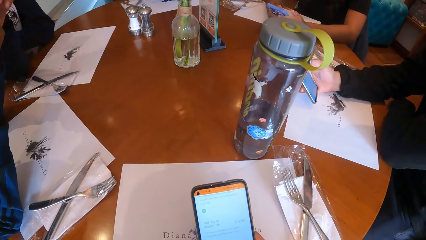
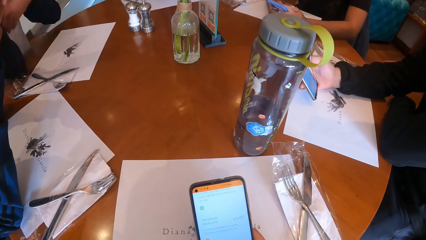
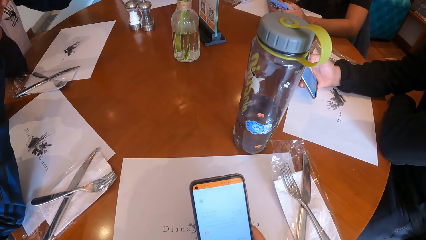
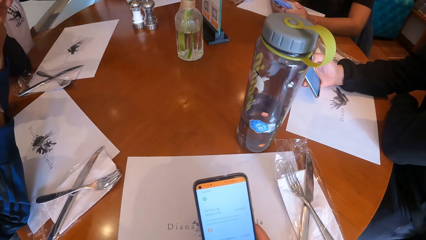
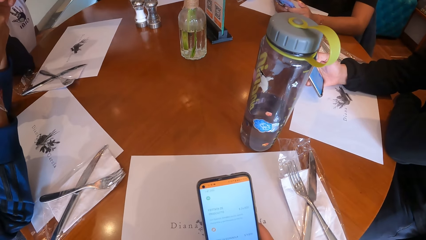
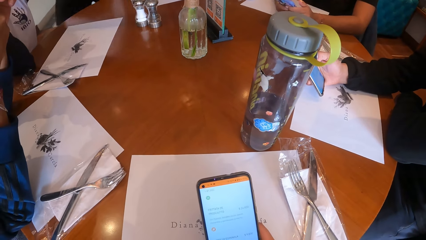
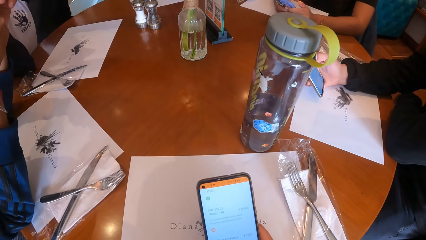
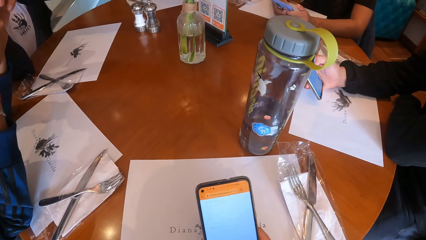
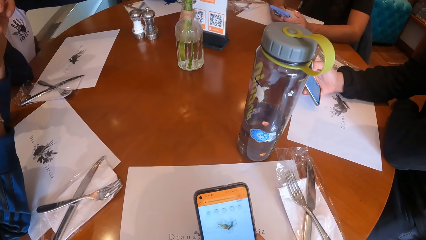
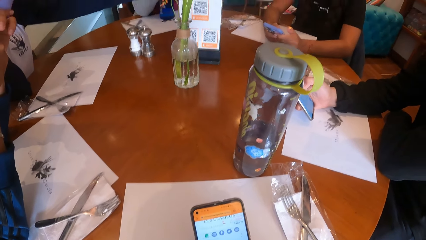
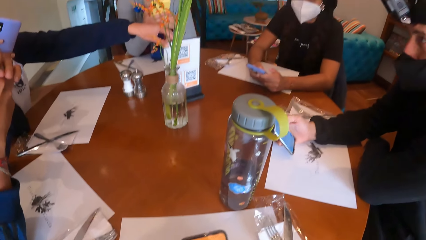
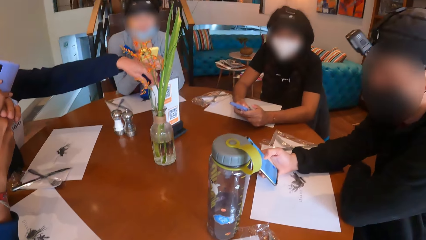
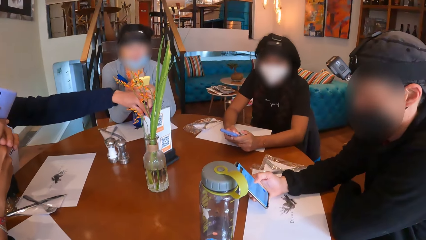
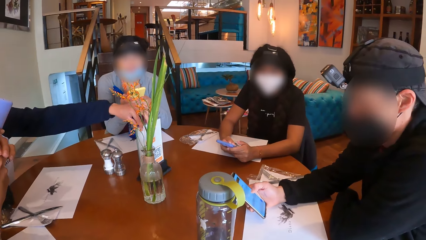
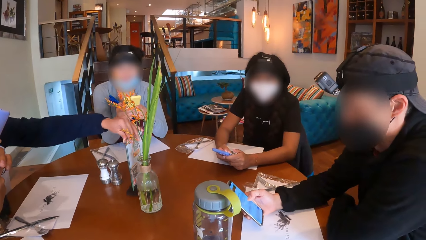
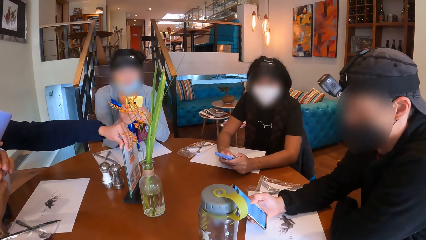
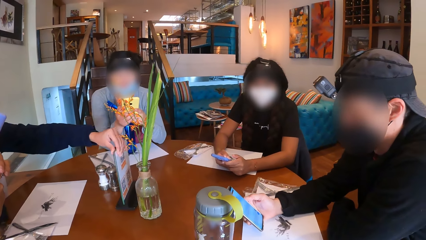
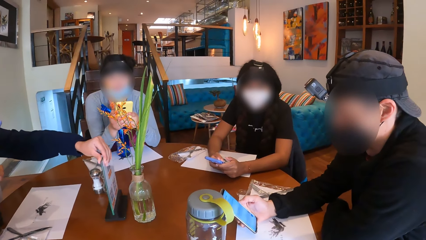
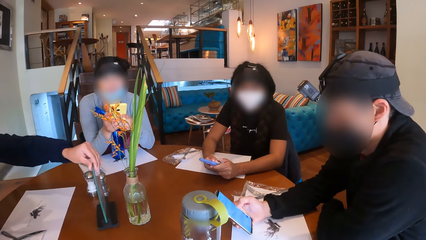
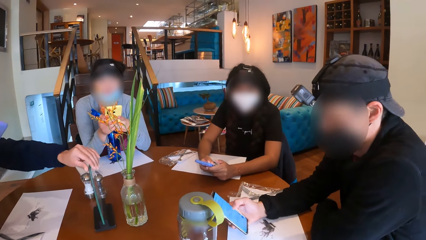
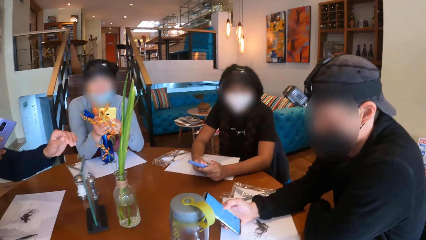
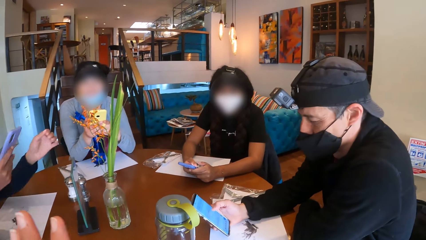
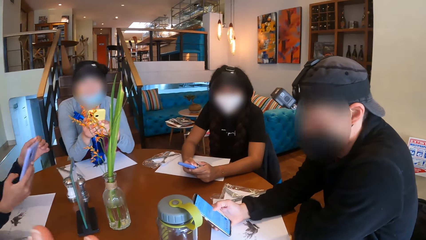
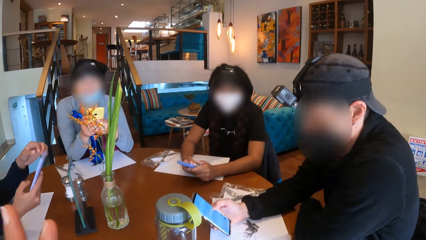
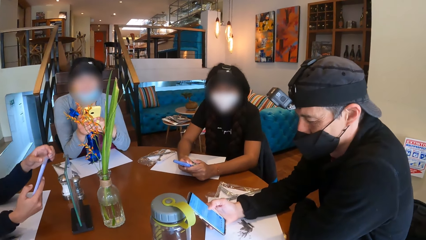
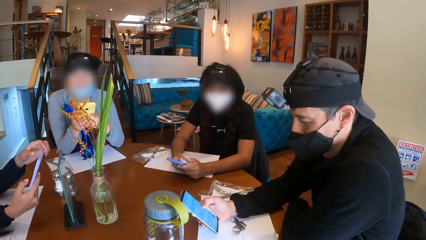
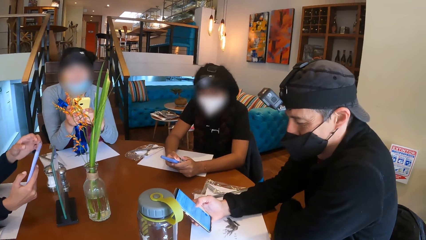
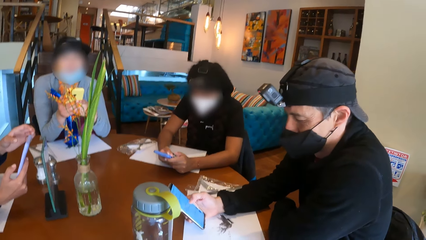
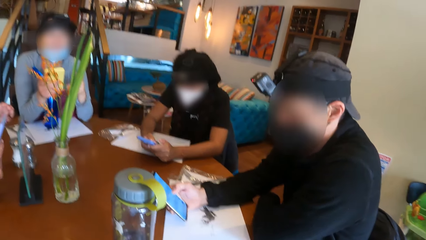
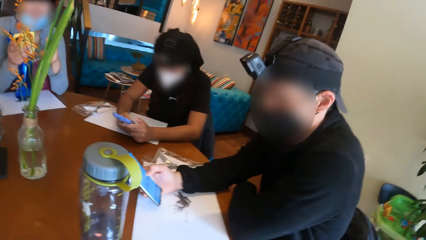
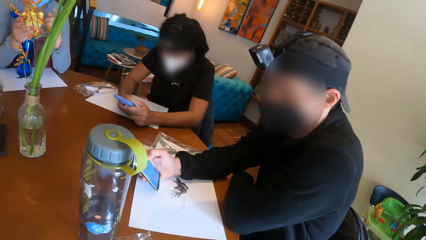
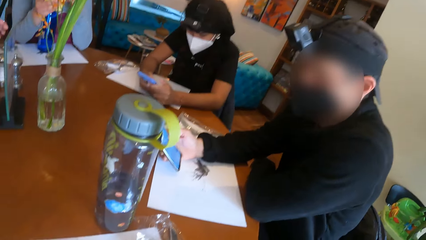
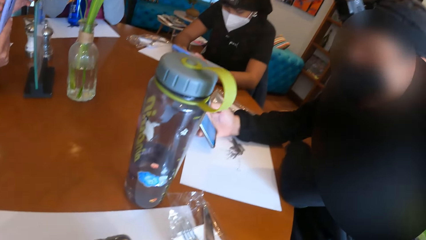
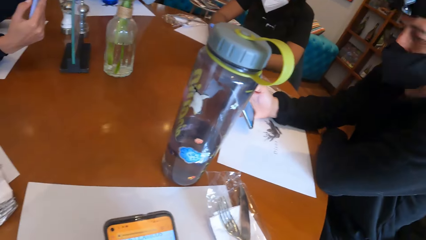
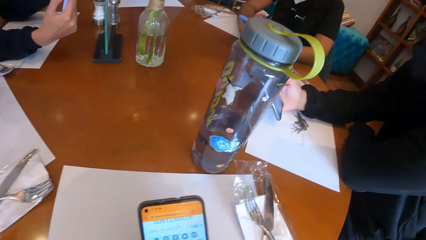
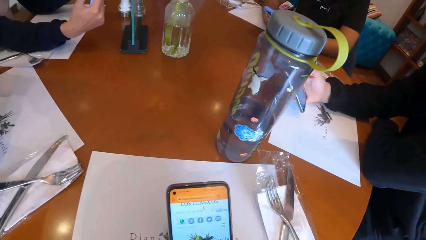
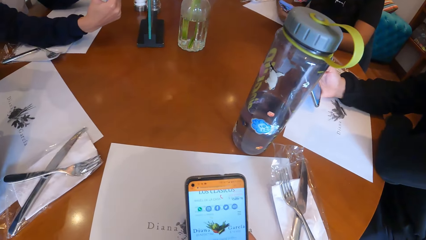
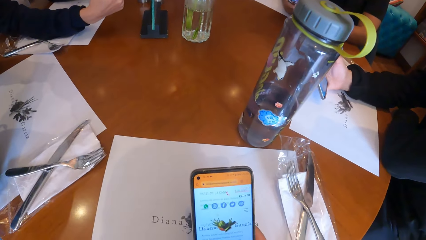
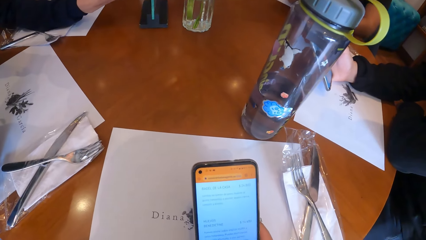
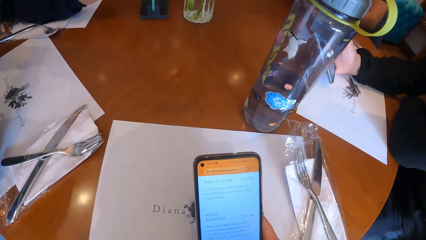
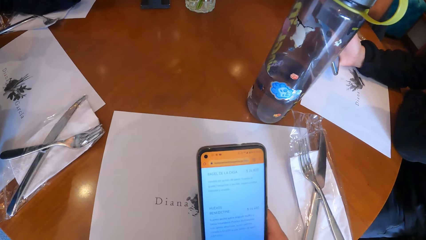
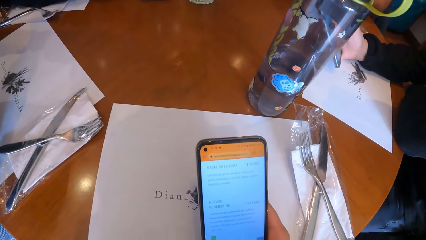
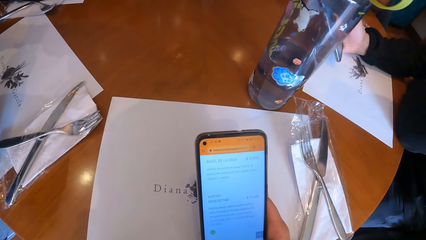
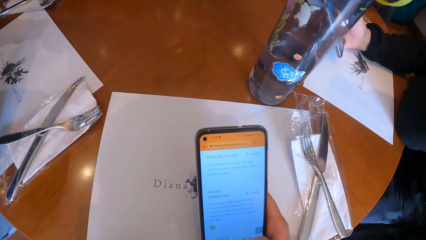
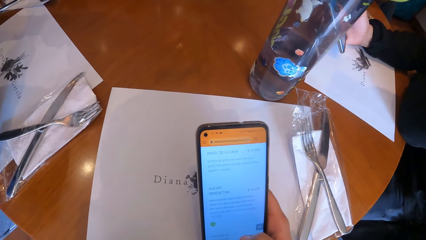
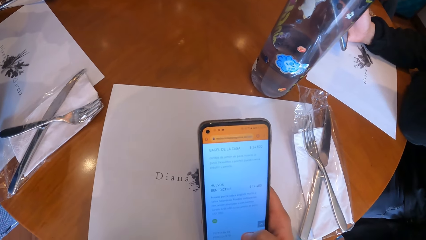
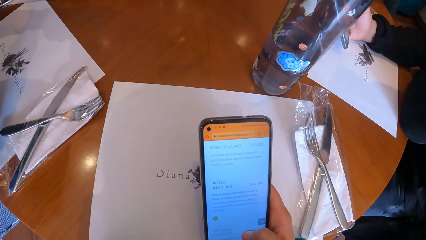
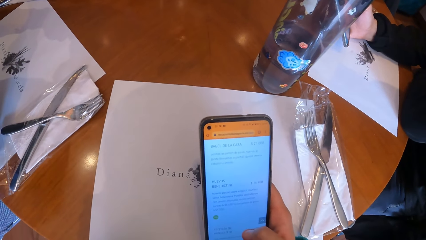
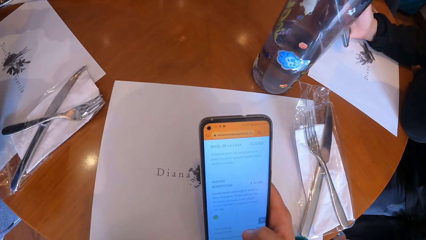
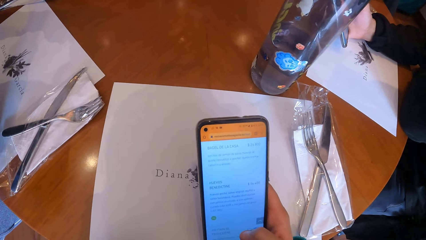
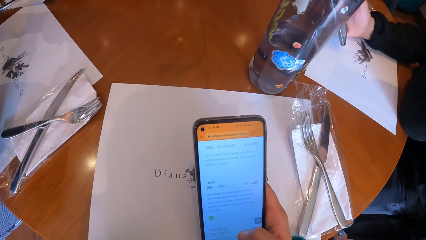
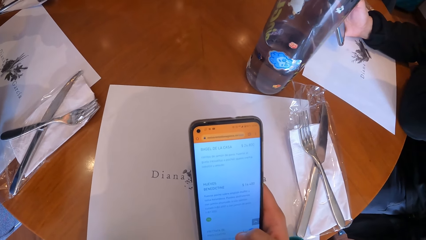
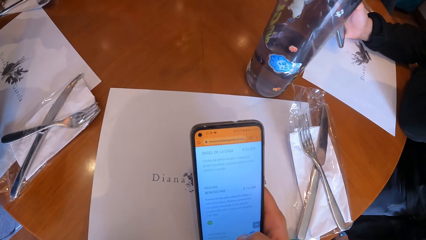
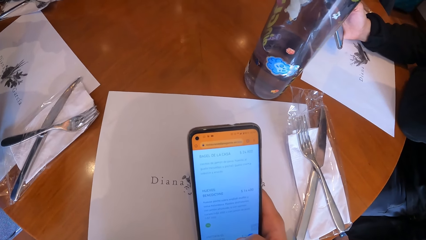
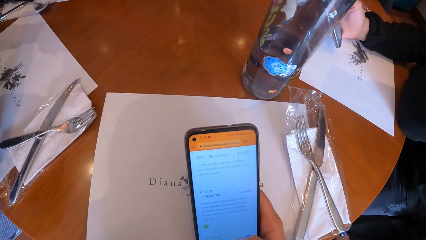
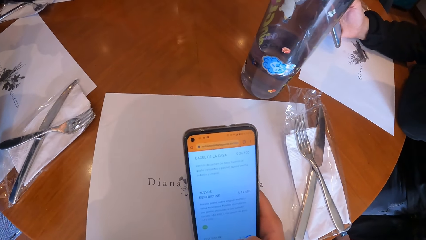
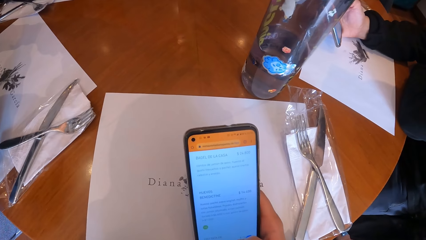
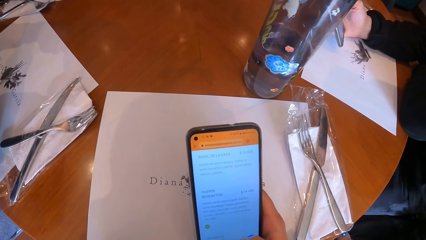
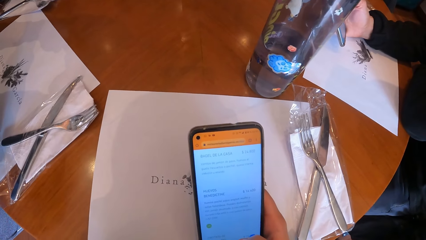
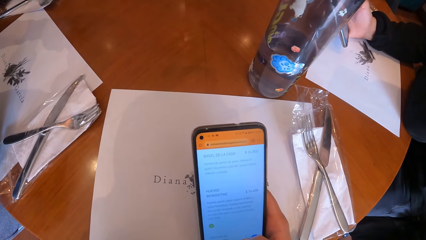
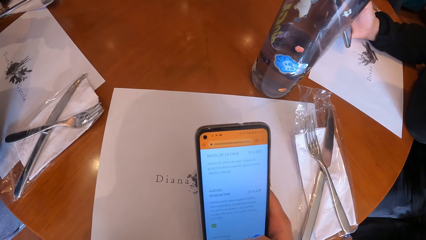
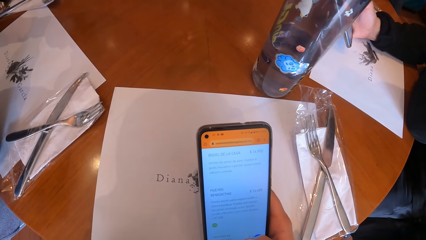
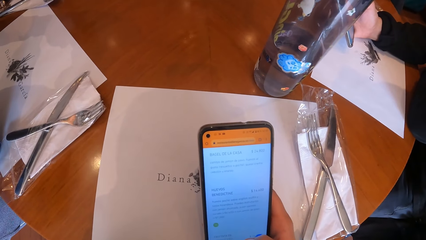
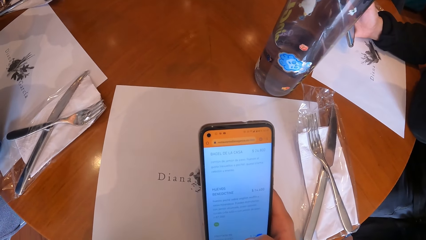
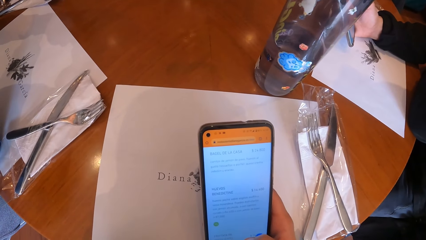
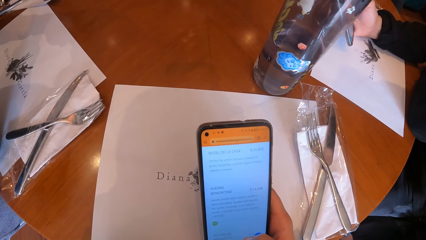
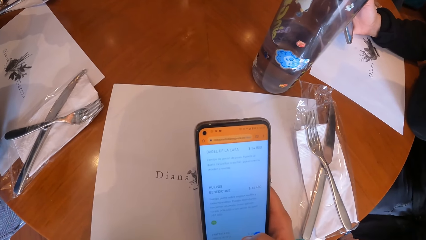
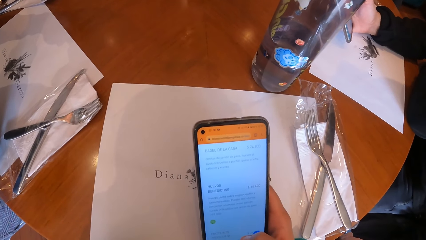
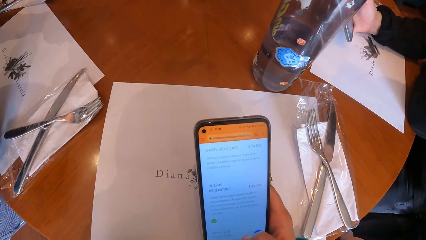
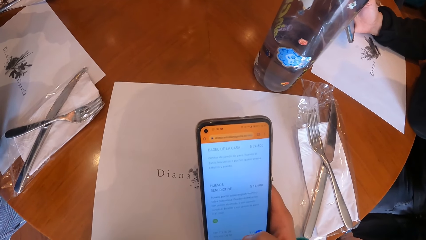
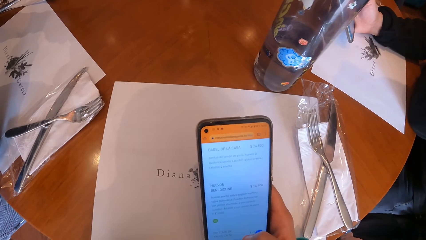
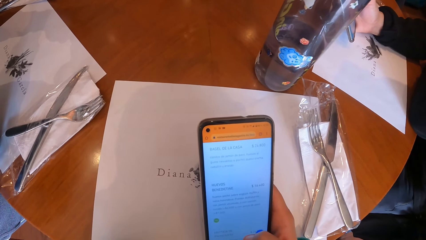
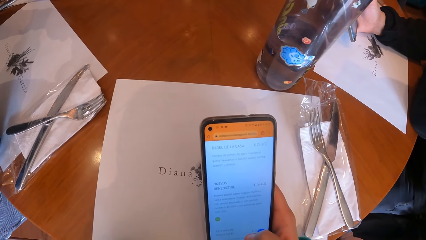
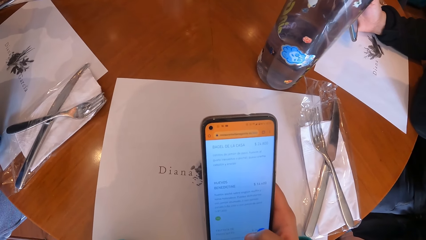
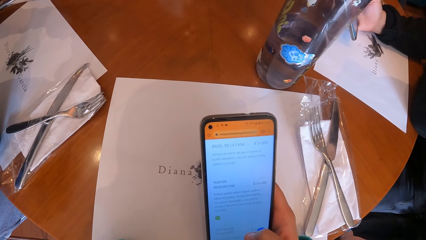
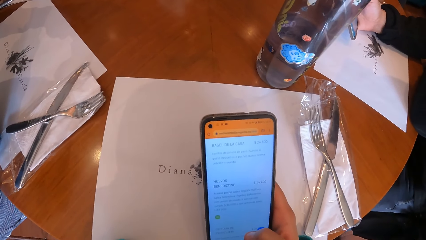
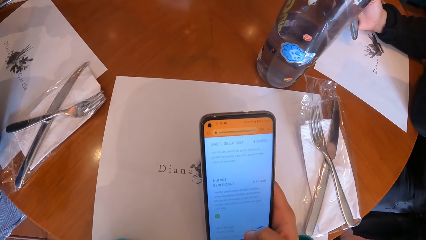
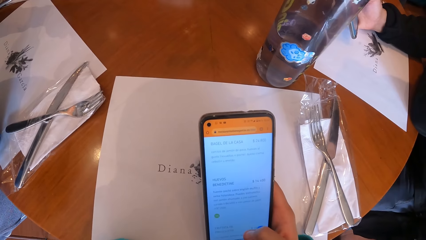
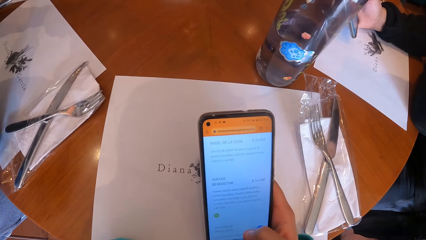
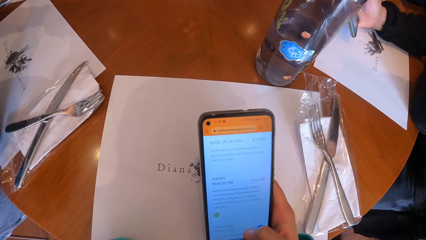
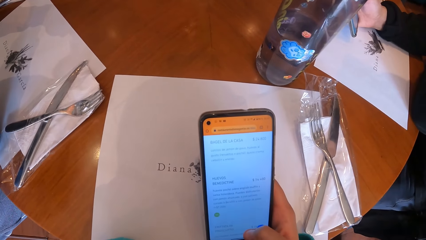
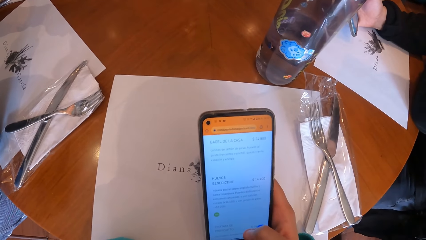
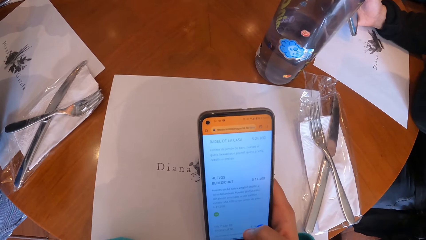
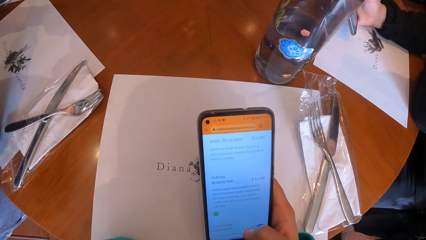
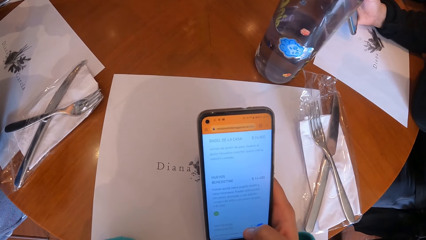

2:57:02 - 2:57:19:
The camera wearer uses the phone. A woman turns the stand on the table with her left hand. The woman holds the menu, moves the menu on the table and takes a photo of the menu. The camera wearer uses the phone.
